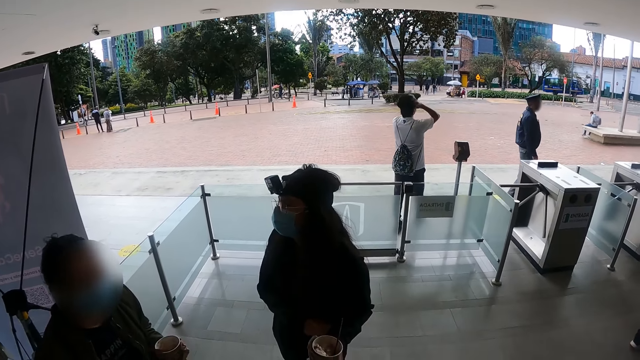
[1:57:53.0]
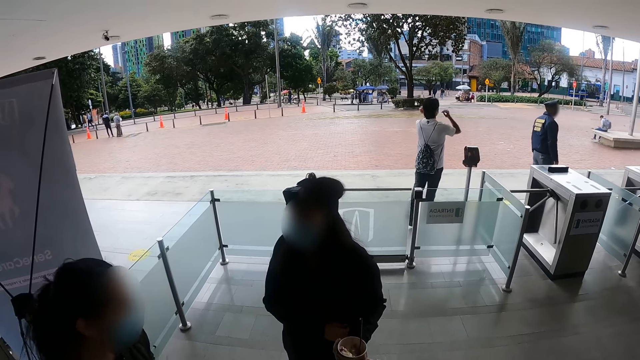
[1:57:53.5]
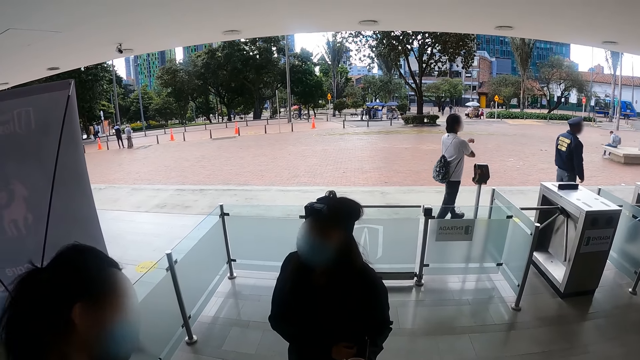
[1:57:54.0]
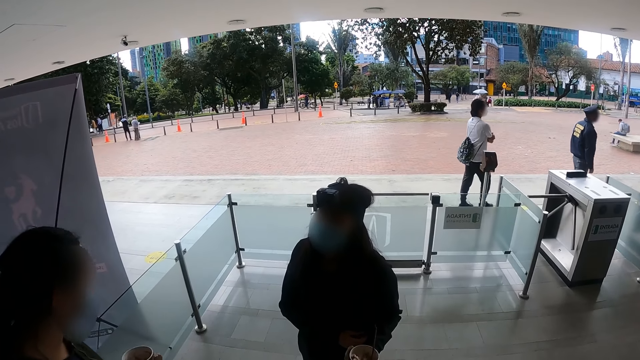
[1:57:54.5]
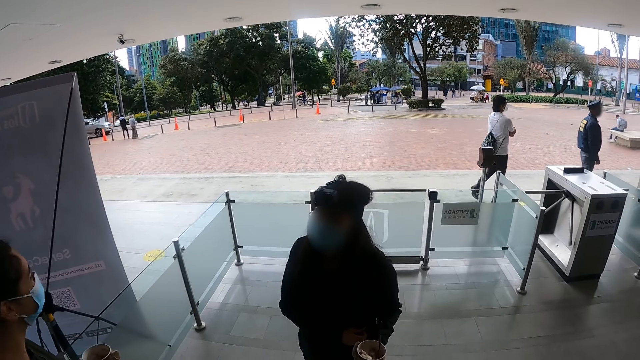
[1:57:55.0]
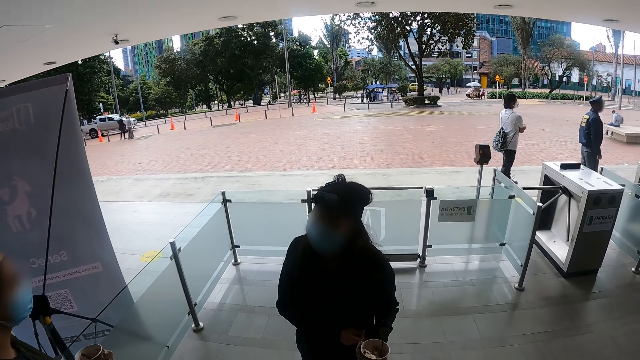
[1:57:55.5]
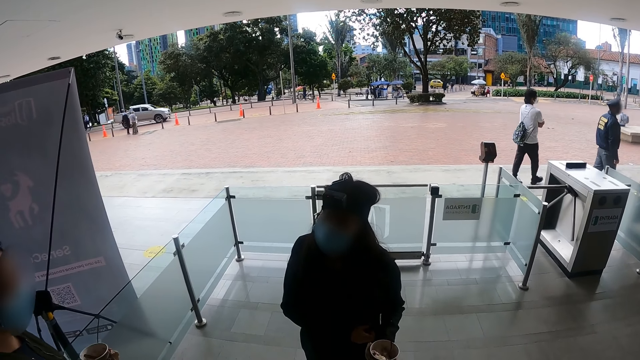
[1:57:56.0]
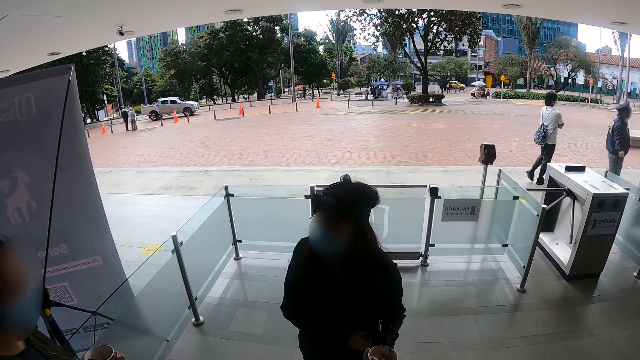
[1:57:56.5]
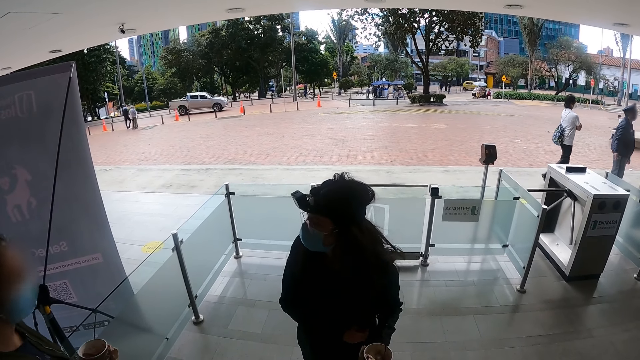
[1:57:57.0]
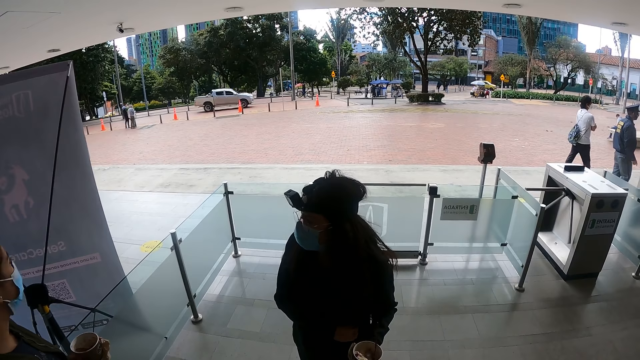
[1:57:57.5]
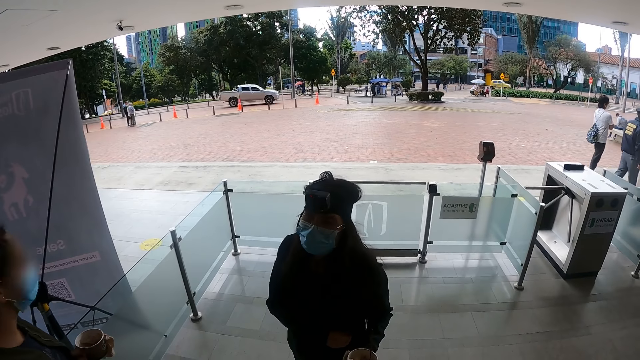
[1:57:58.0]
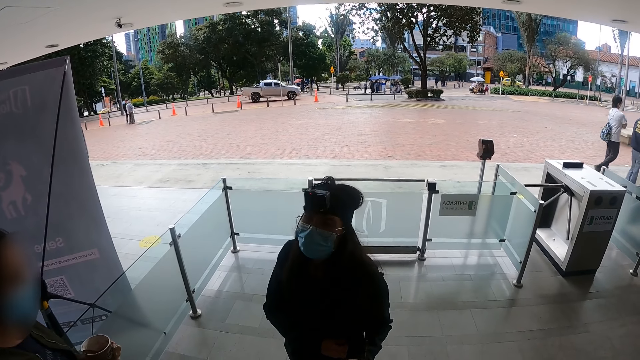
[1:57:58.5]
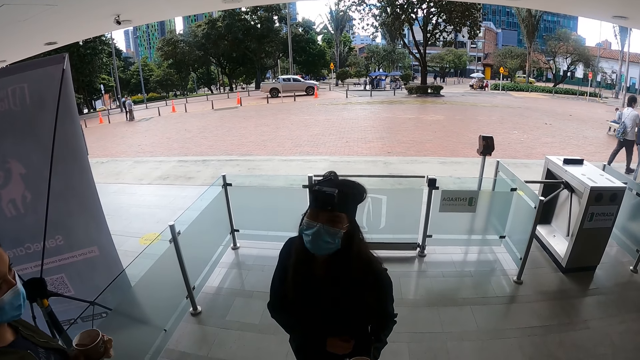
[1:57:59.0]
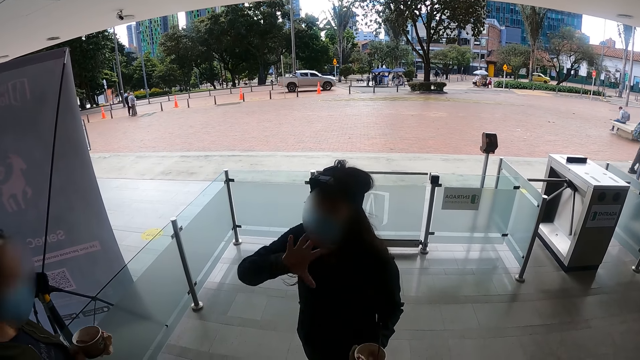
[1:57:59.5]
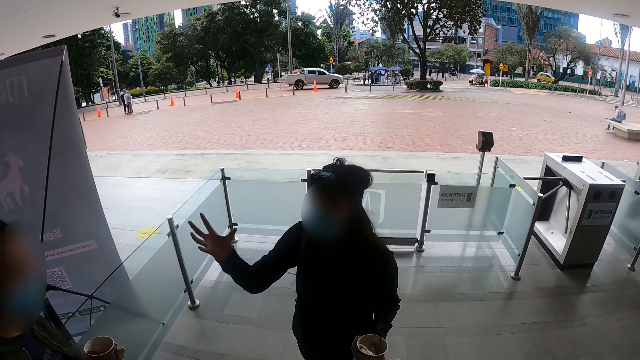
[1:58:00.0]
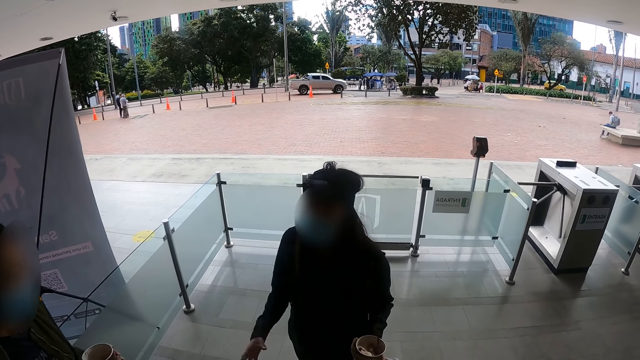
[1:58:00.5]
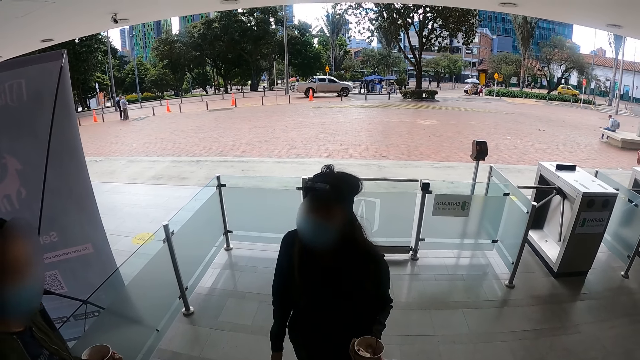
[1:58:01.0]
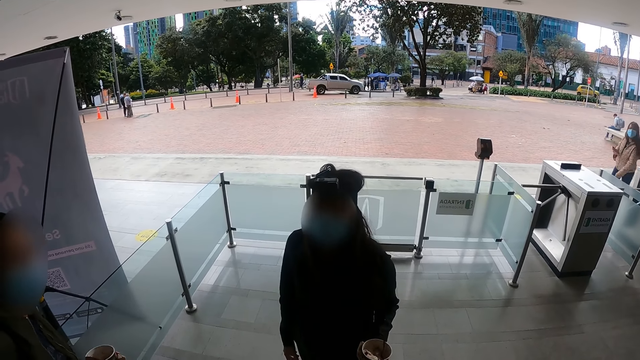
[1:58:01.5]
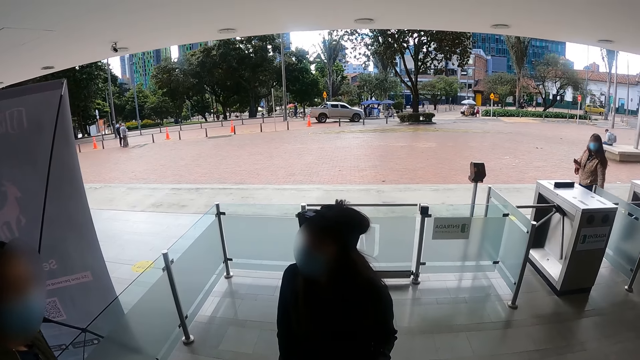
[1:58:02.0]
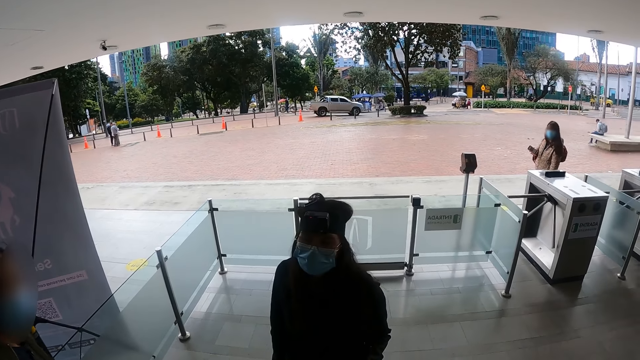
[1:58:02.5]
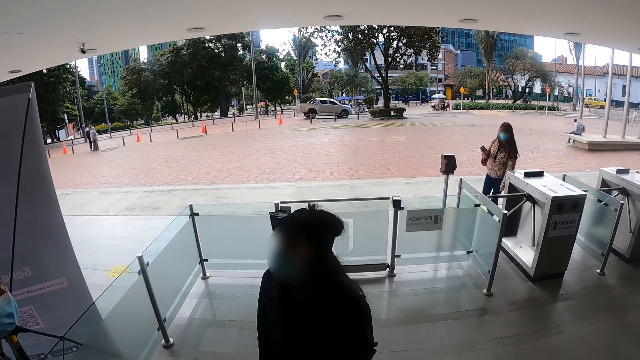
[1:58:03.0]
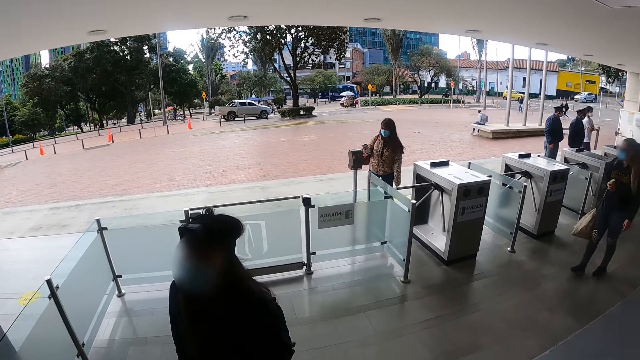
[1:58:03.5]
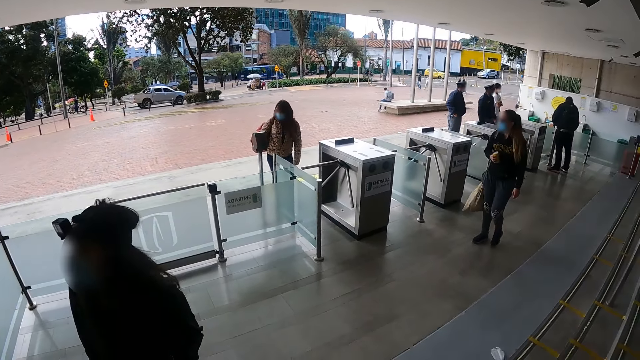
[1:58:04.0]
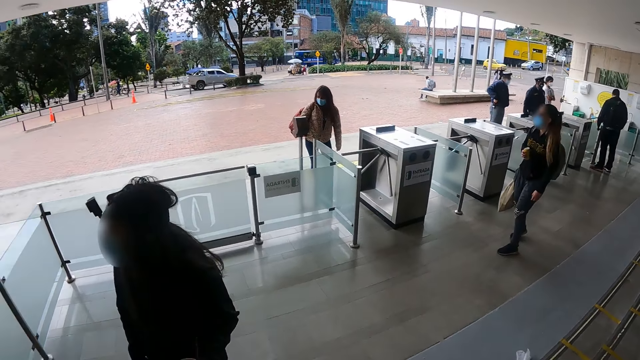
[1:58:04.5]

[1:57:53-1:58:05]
A person sways a hand and converses with the camera wearer.

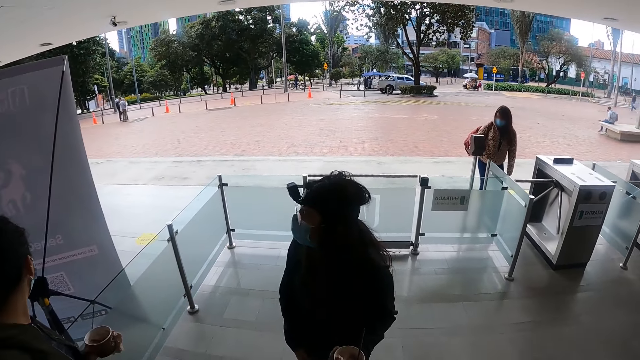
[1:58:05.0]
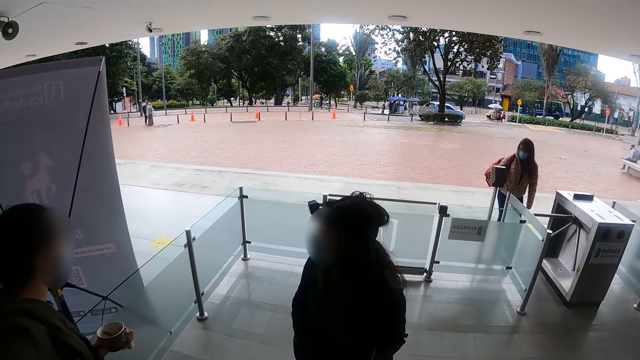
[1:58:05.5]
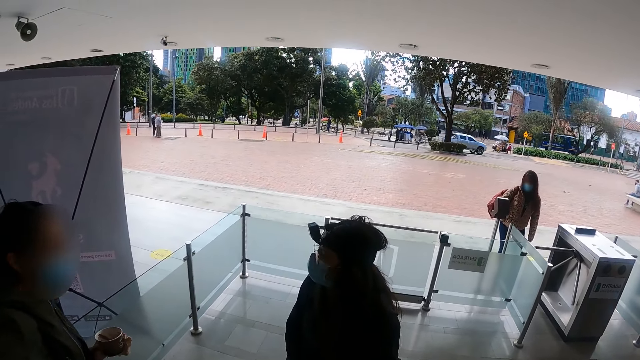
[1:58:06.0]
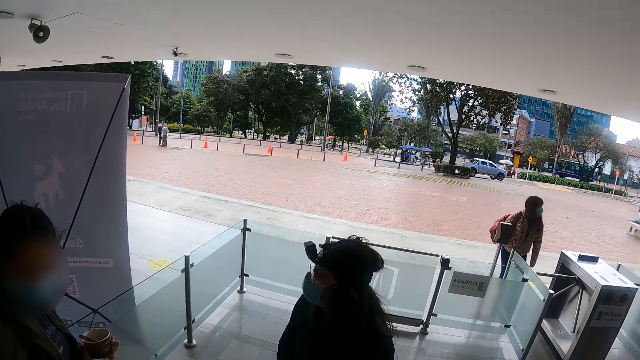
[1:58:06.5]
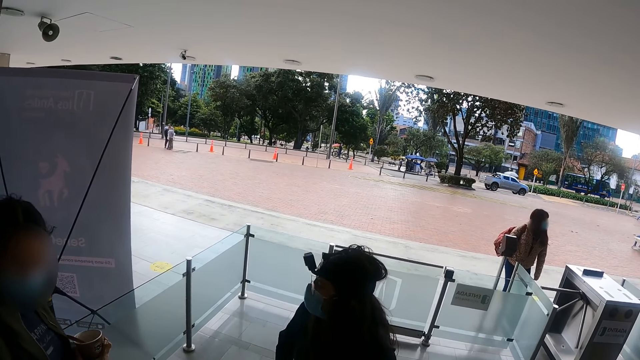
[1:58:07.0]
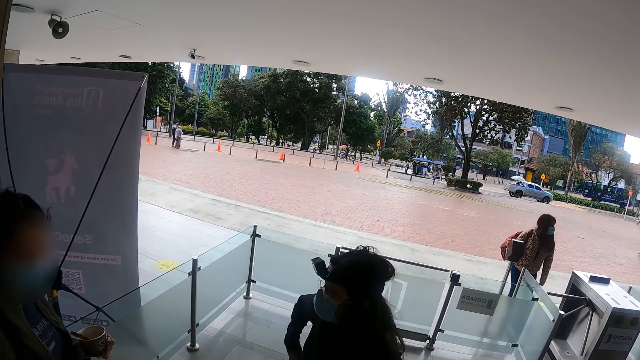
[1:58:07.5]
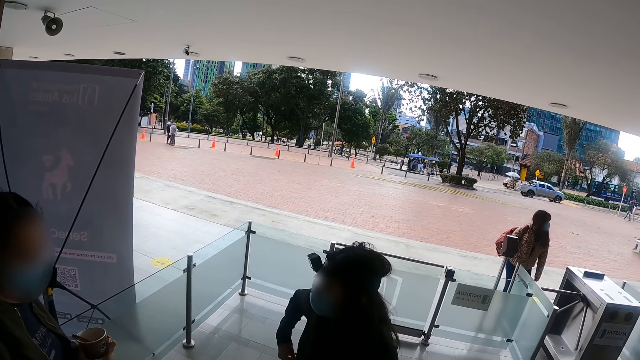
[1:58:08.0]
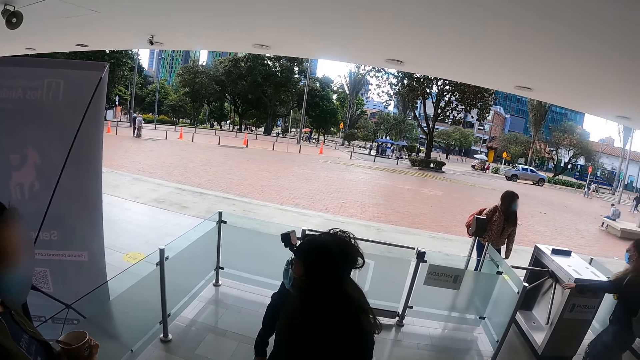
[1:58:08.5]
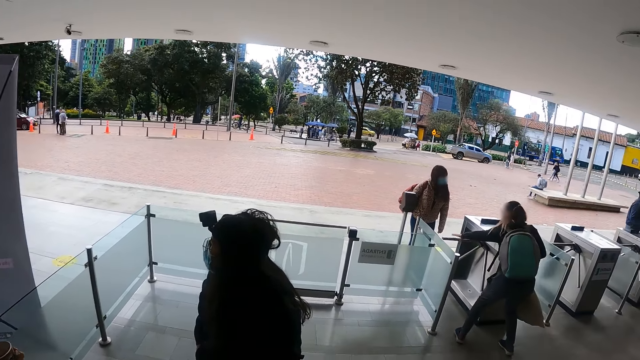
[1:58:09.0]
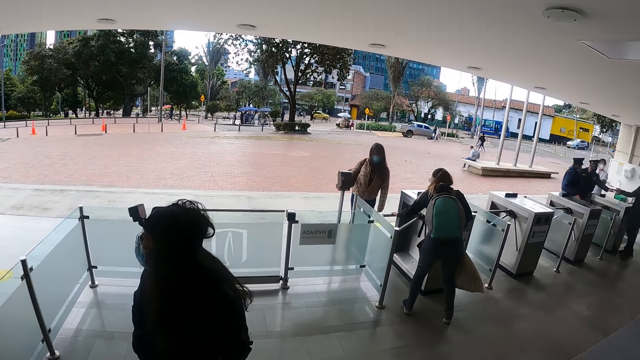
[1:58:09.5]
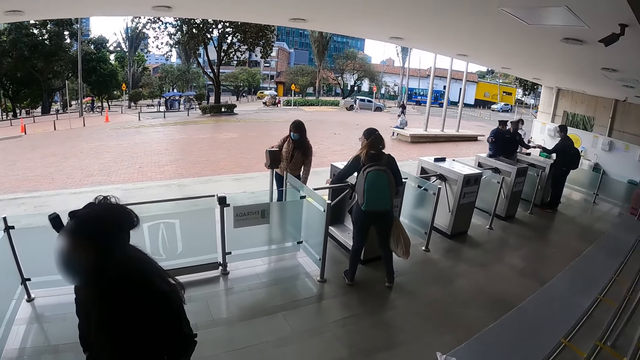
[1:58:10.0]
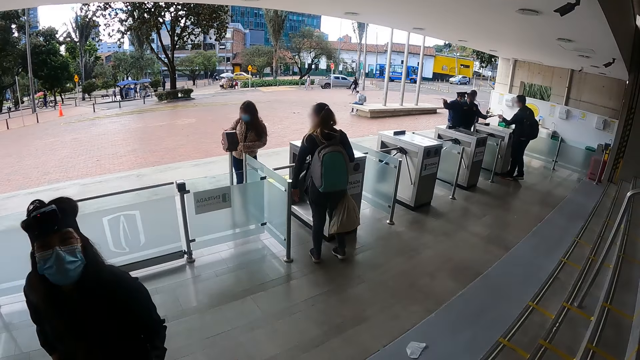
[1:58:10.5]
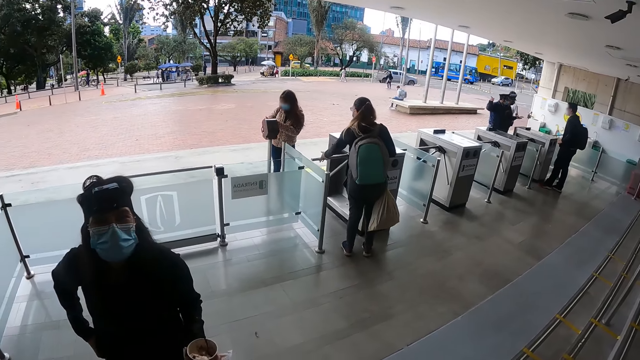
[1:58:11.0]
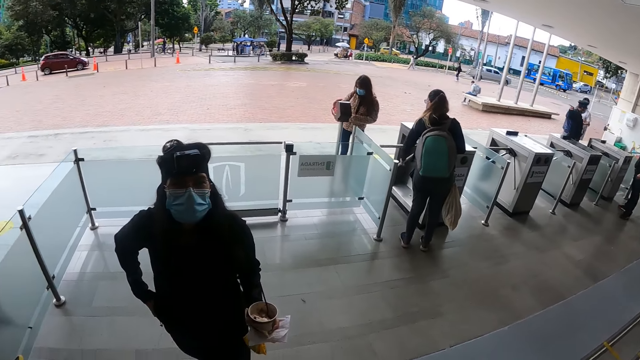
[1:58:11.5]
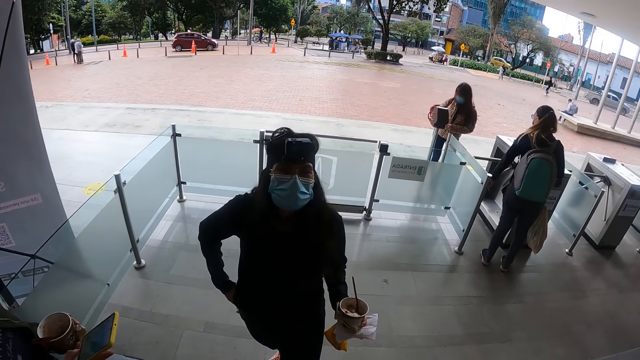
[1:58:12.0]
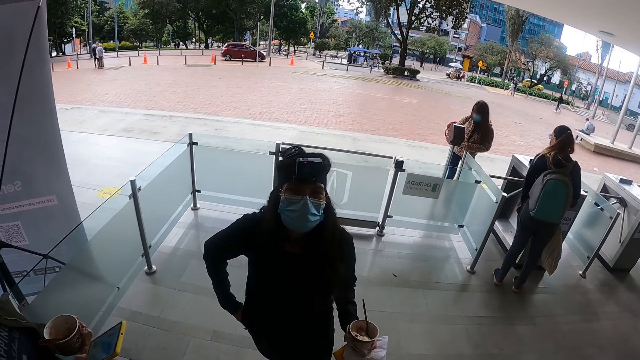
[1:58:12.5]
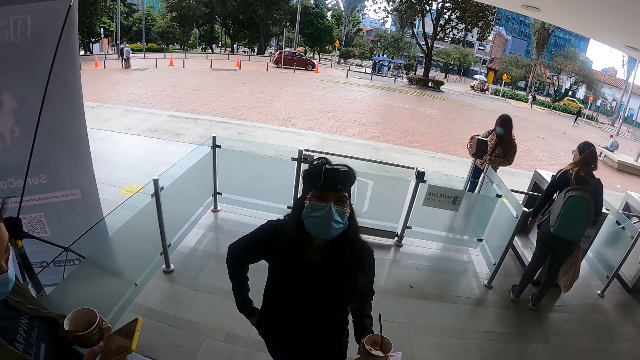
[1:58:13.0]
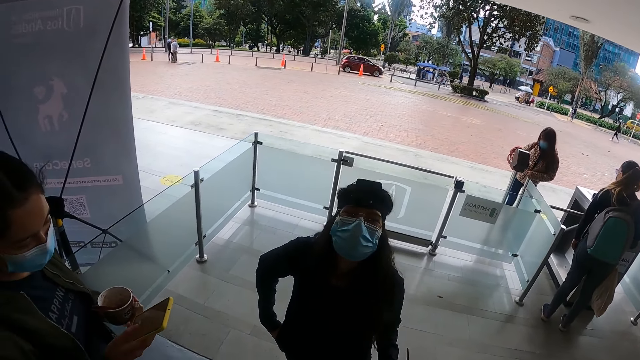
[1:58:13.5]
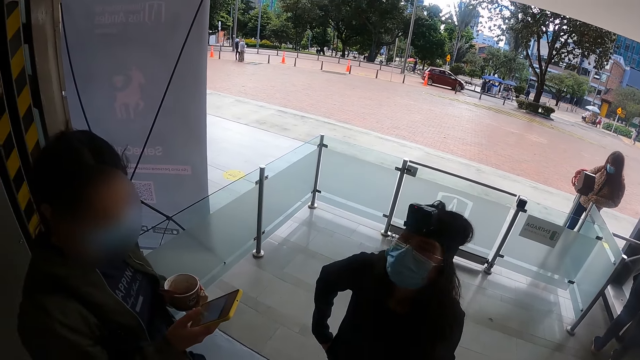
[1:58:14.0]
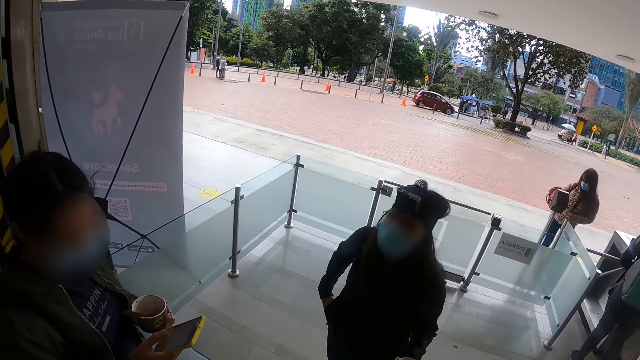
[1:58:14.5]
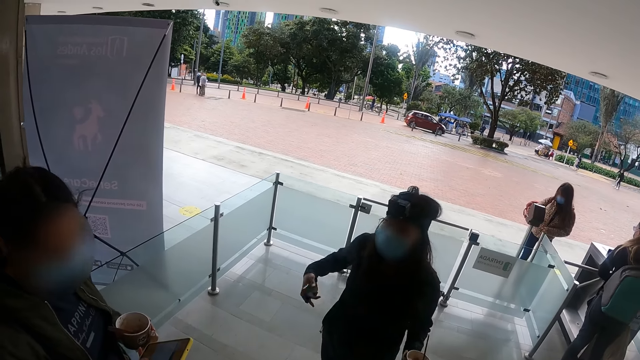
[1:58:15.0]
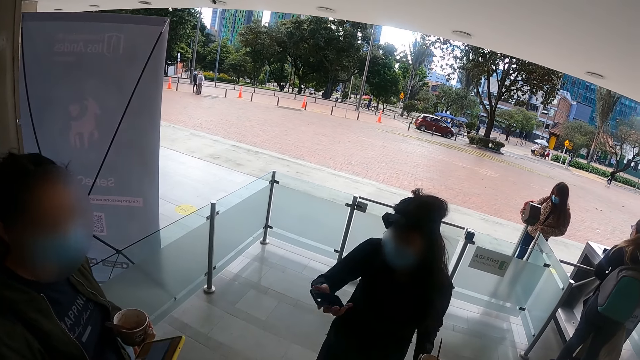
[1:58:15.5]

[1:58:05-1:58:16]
A person converses with another person. The first person converses with the camera wearer. The other person scrolls on a phone.
